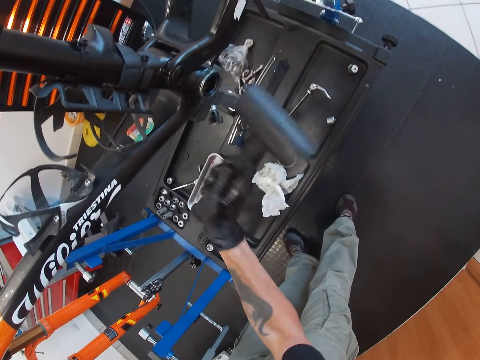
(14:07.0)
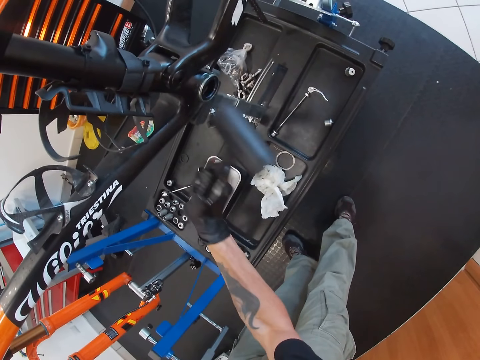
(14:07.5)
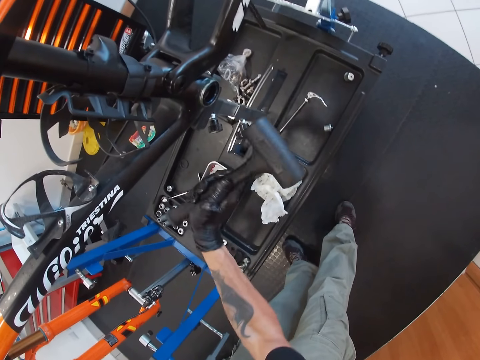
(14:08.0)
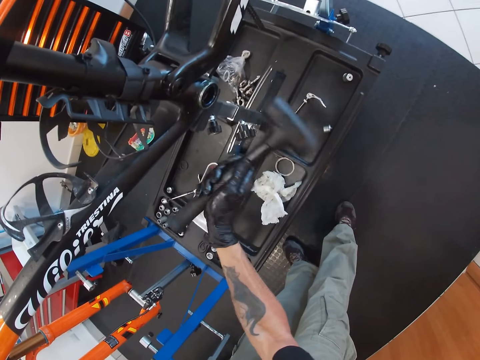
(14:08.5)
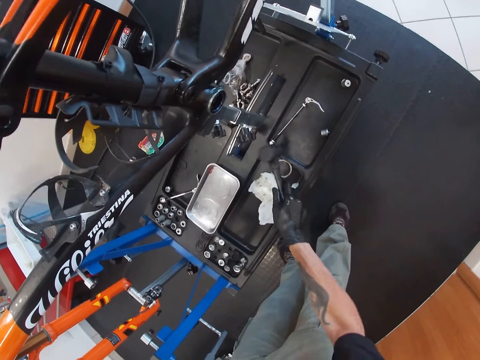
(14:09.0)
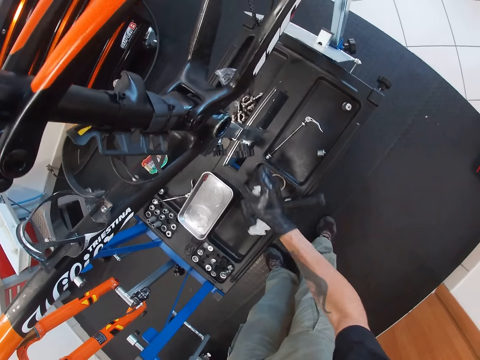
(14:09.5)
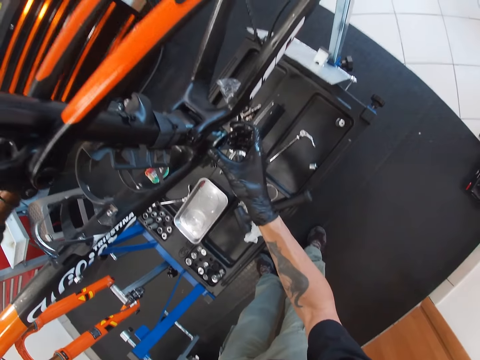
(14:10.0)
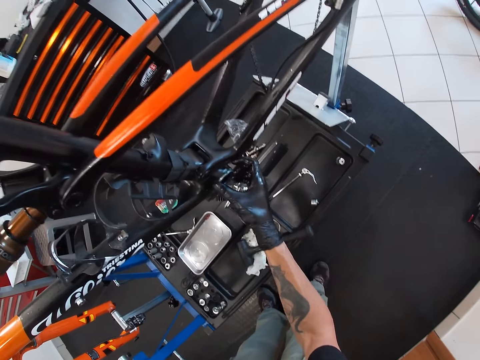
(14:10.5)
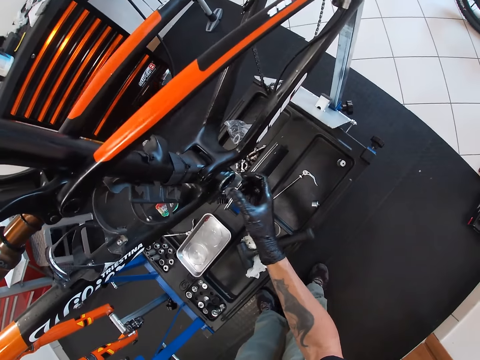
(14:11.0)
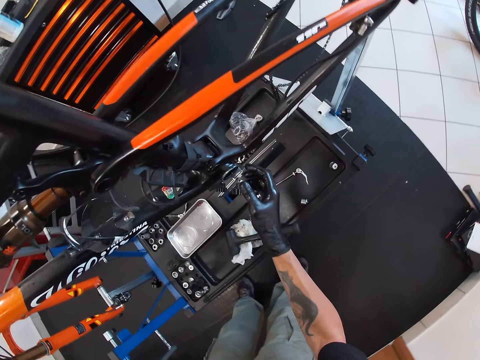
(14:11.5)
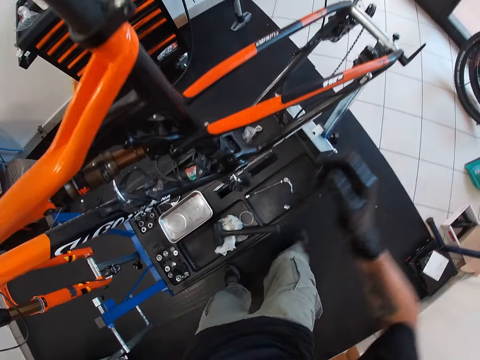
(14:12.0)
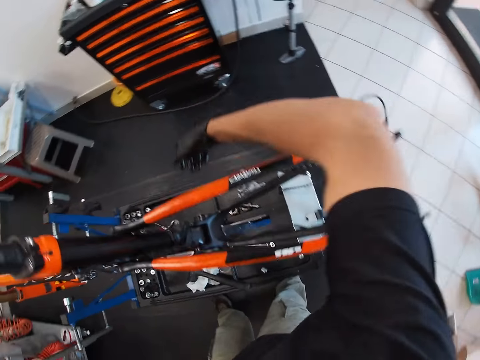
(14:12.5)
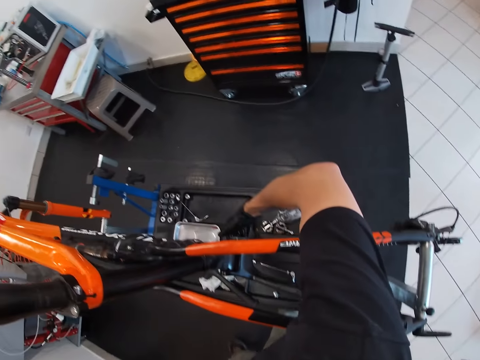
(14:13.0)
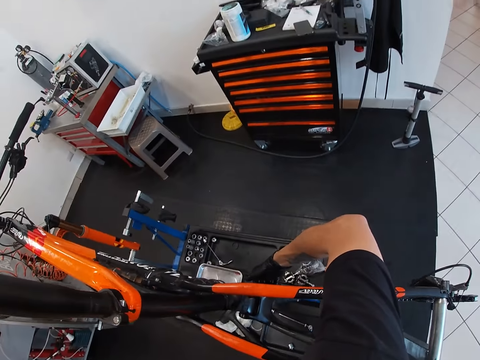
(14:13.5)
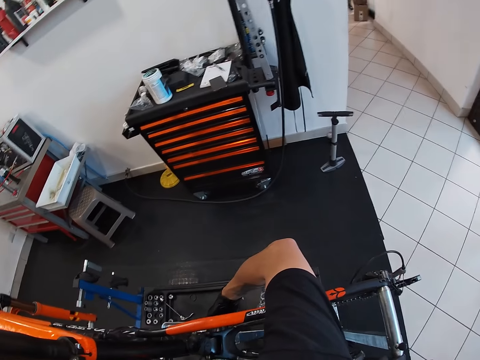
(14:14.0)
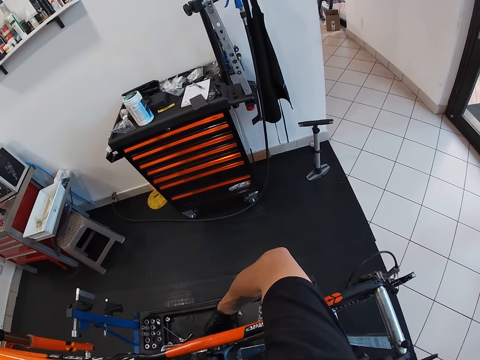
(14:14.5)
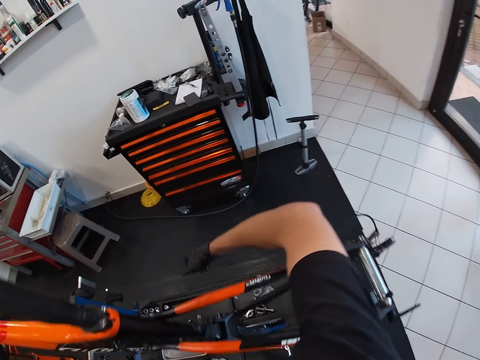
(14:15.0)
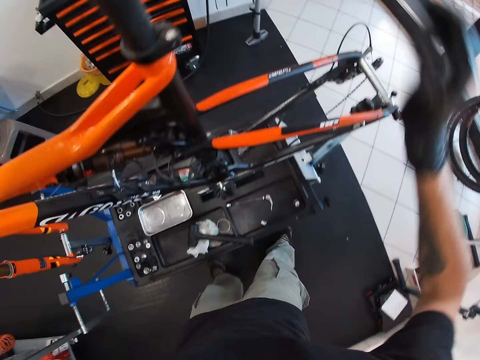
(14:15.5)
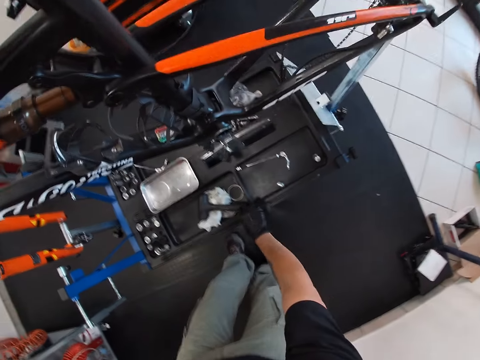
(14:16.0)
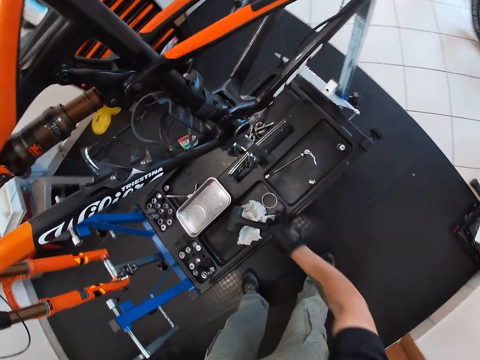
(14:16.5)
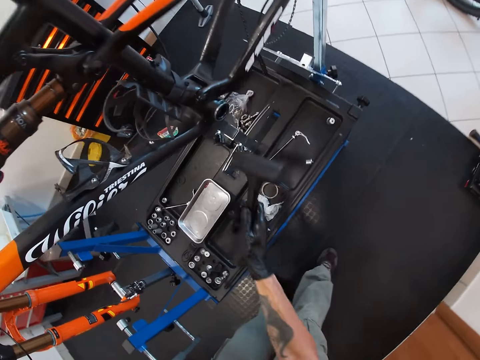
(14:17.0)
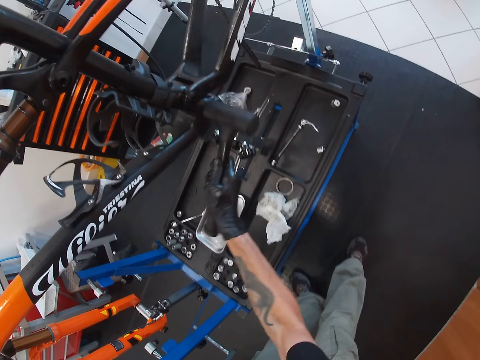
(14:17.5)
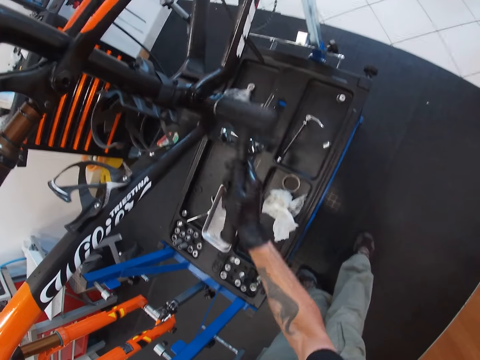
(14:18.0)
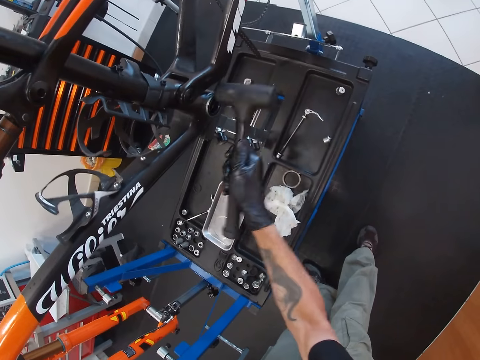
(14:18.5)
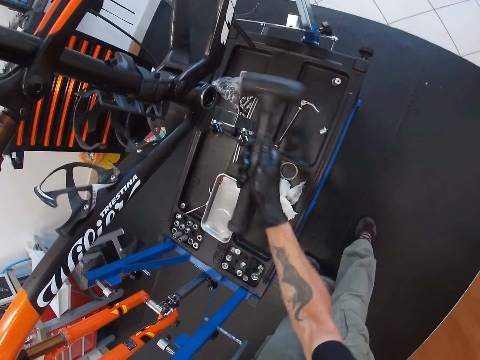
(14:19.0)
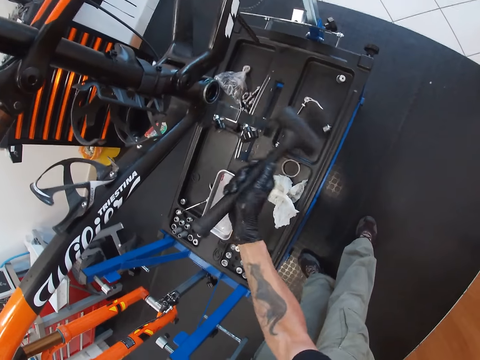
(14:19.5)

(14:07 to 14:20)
The camera wearer drops the mallet or hammer on the table with his right hand. He examines the bicycle, moves the right hand, touches the bicycle and moves the right hand. He picks up the mallet from the table with his right hand. He lifts the hammer. He hits the bicycle part using the mallet on his right hand.

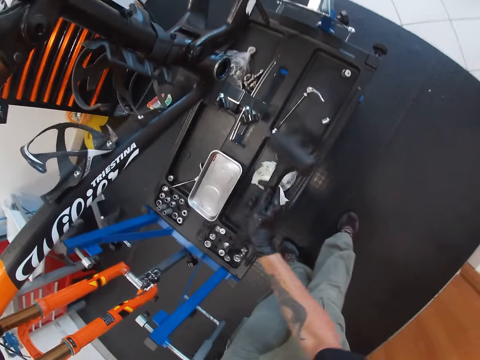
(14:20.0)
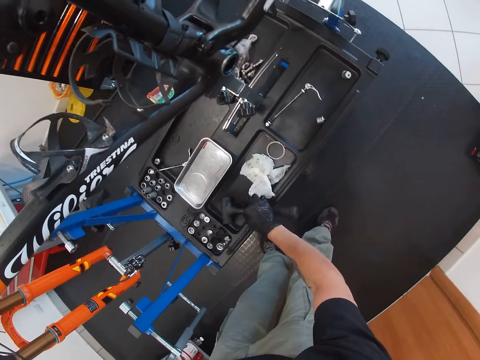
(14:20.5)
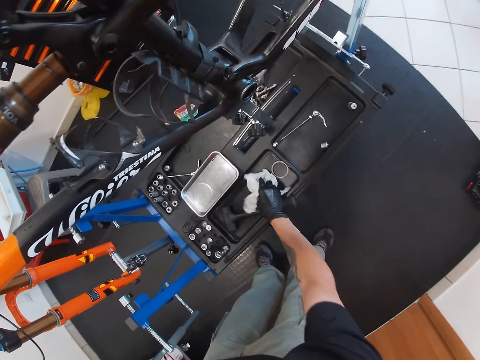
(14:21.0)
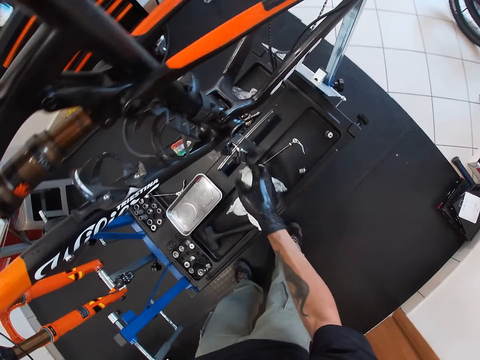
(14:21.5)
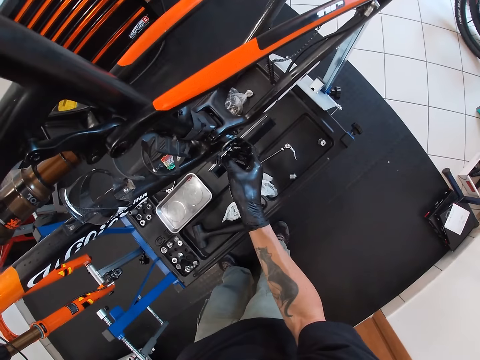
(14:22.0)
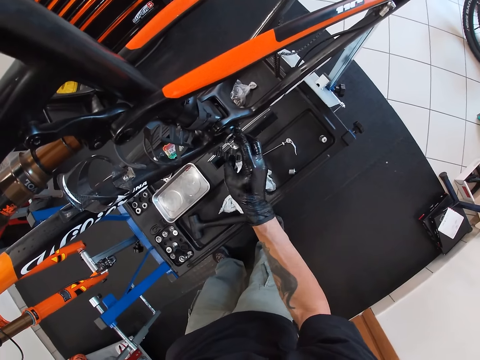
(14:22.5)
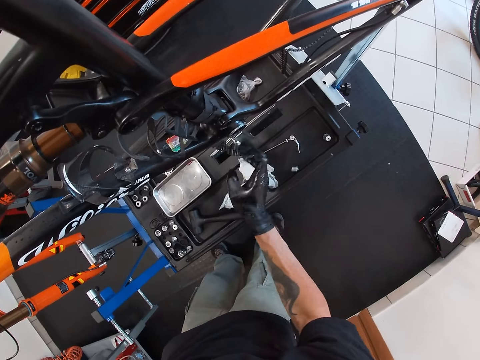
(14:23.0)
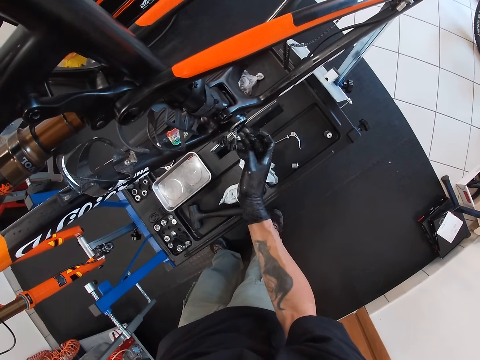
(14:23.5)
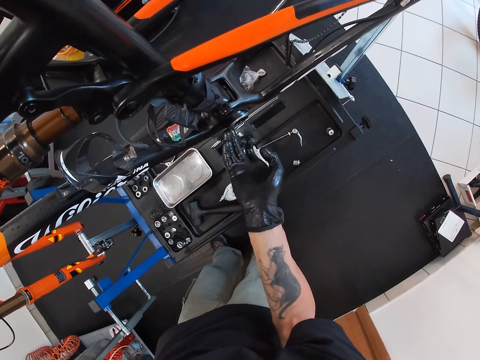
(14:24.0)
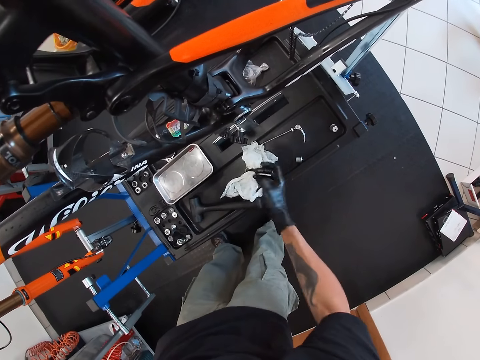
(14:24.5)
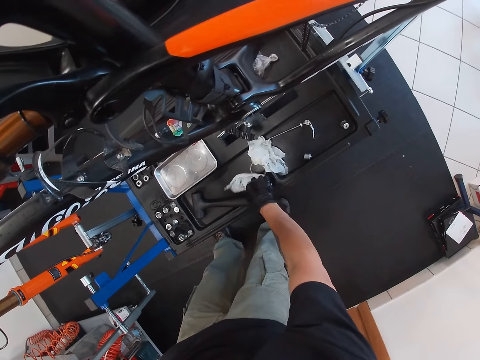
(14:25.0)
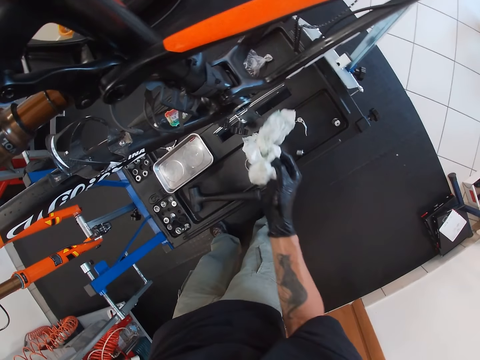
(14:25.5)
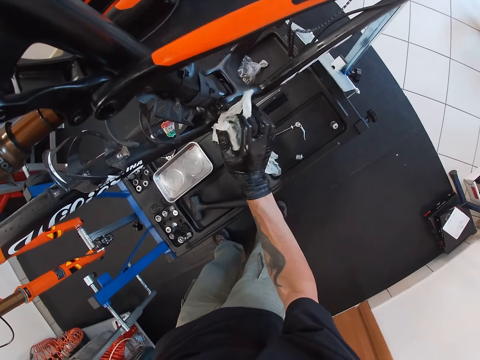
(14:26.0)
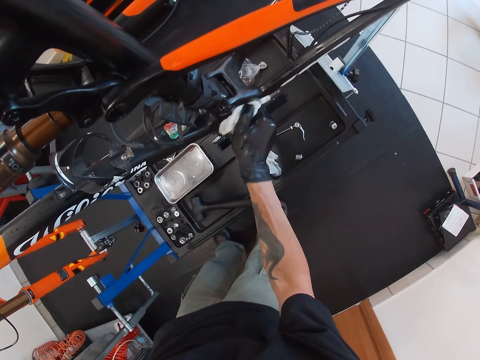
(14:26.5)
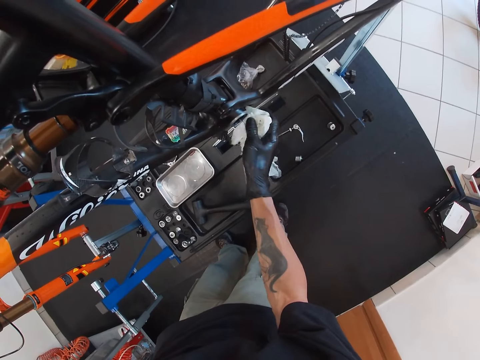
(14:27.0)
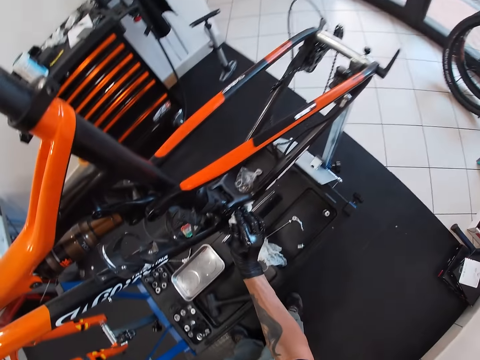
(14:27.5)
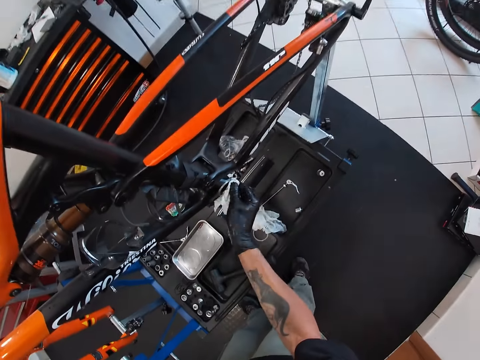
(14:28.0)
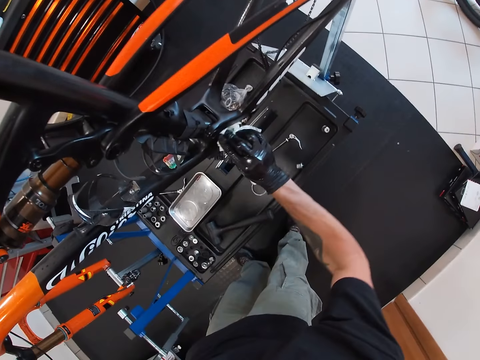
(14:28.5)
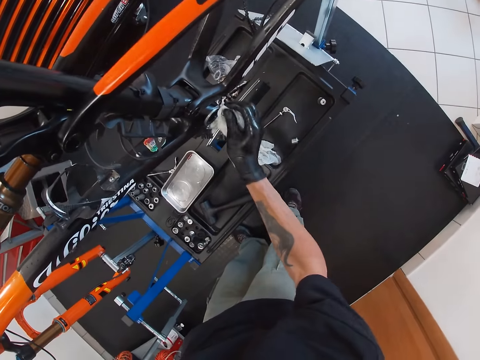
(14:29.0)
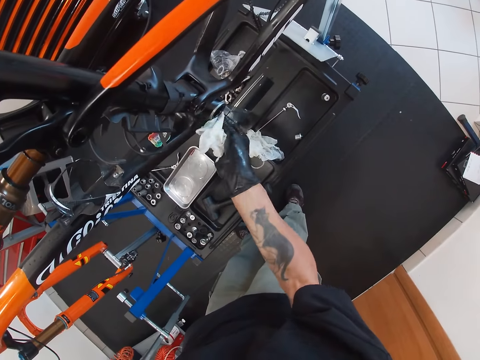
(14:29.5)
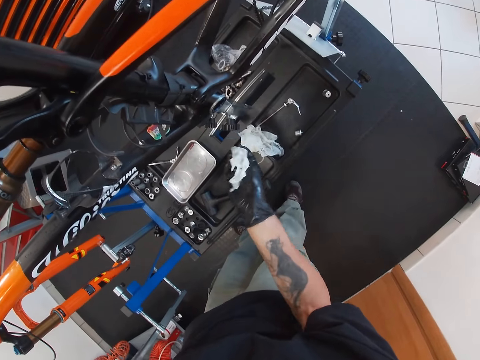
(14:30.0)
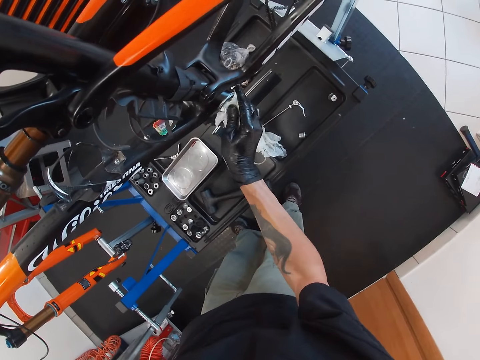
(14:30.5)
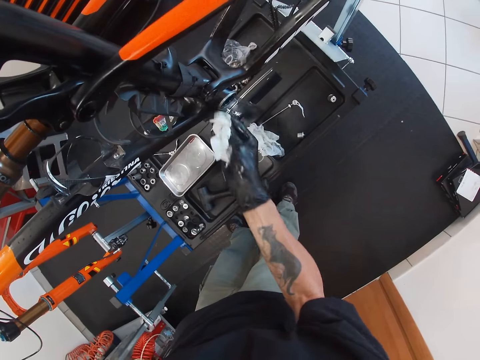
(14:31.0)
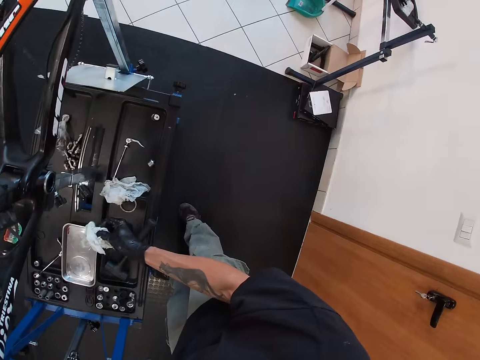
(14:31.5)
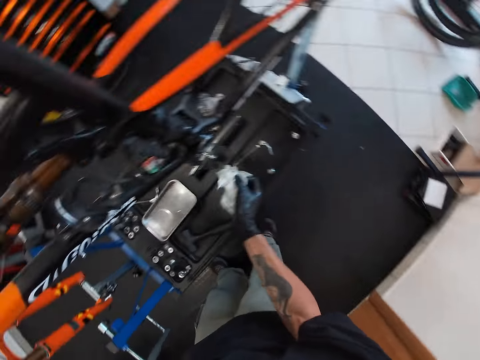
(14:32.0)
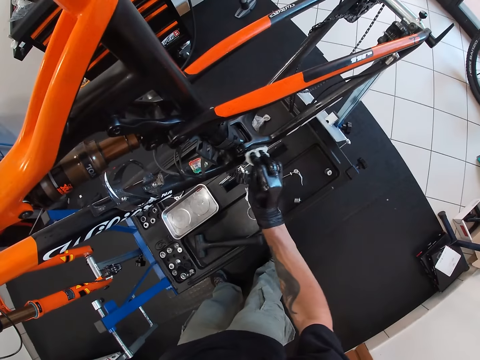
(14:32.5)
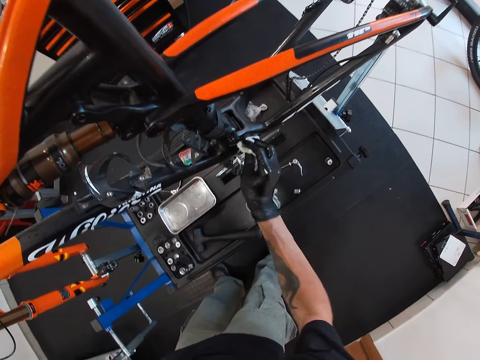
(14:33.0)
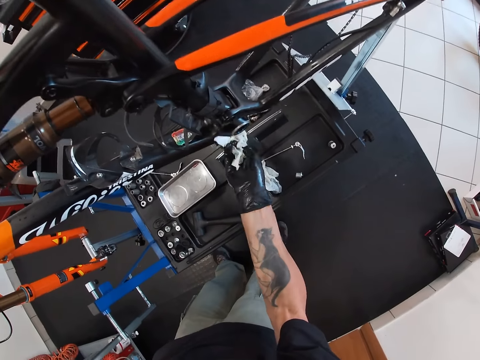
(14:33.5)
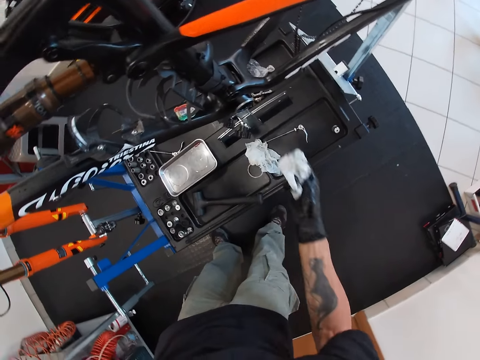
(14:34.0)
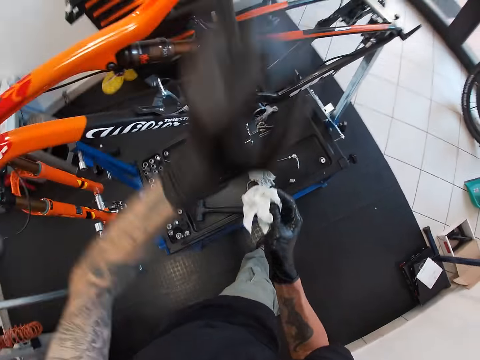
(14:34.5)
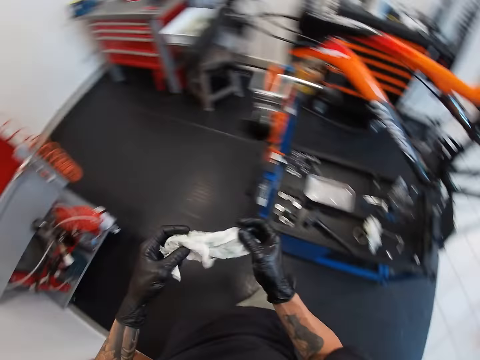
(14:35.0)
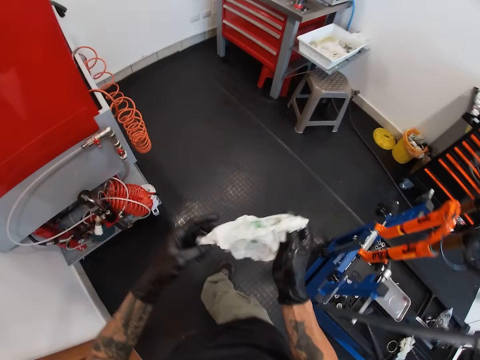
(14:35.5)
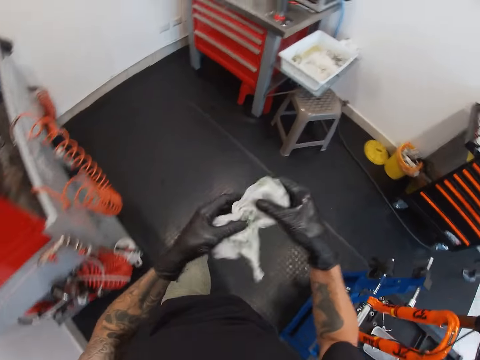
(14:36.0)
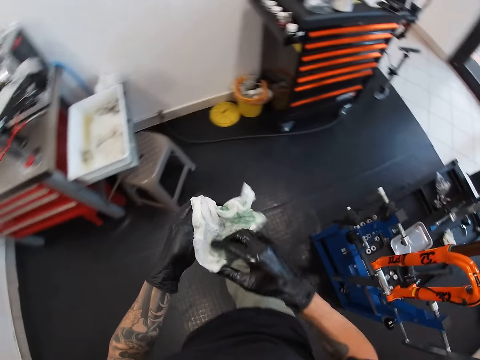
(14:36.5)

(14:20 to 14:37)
The camera wearer drops the mallet on the table with his right hand. He picks up a handkerchief or piece of tissue from the table with his right hand. He drops the handkerchief on the table with his right hand. He lifts the tissue. He touches the bicycle. He greases the bottom bracket of the bicycle with his right hand. He picks up a tissue paper from the table with his right hand. He lifts the tissue. He cleans the bottom bracket socket of the bicycle with his right hand with the tissue paper. He looks around. He wipes the bicycle with the tissue paper. He pulls back both hands. He stretches the tissue paper in his right hand with his left hand. He walks to the other side of the bicycle. He cleans his hands with the tissue paper.
